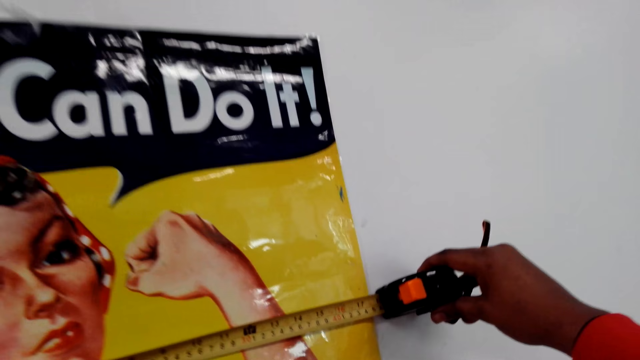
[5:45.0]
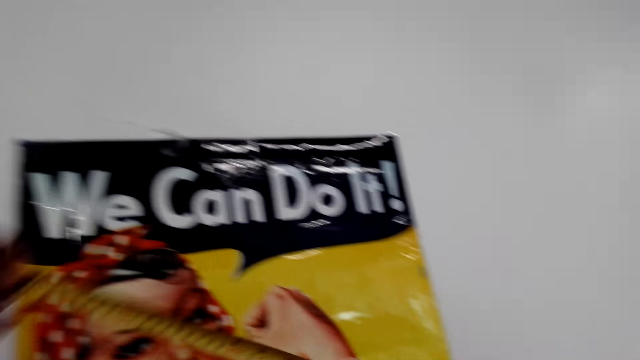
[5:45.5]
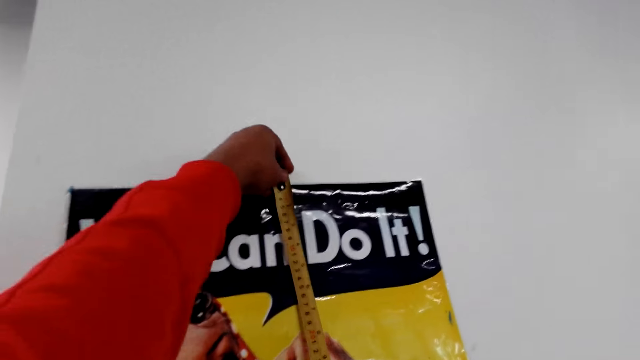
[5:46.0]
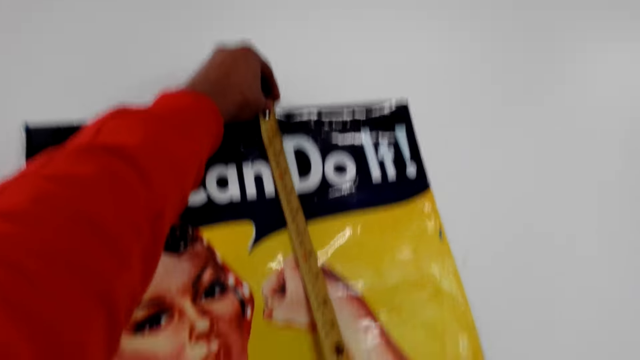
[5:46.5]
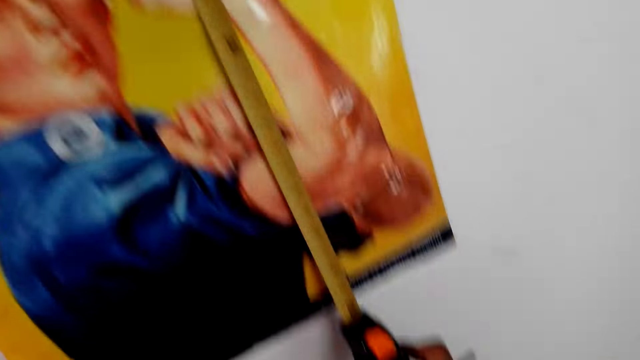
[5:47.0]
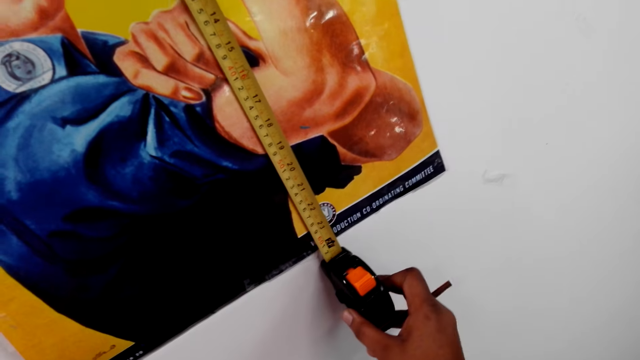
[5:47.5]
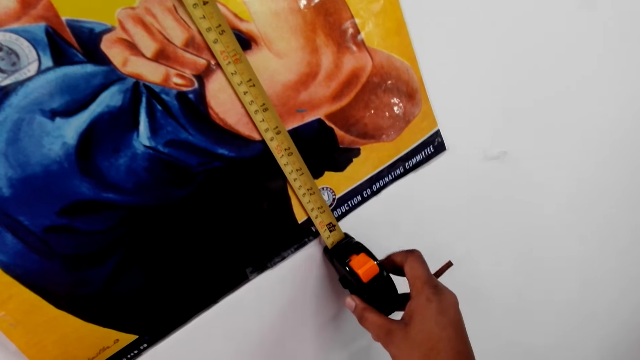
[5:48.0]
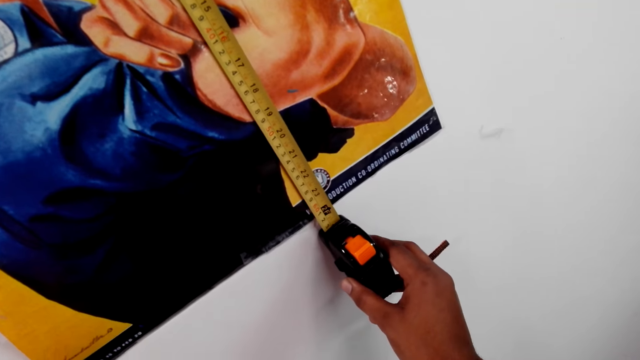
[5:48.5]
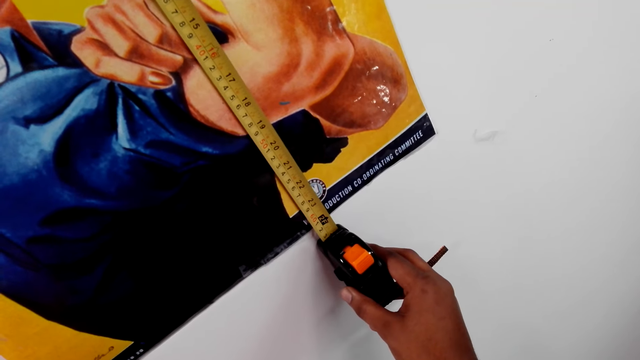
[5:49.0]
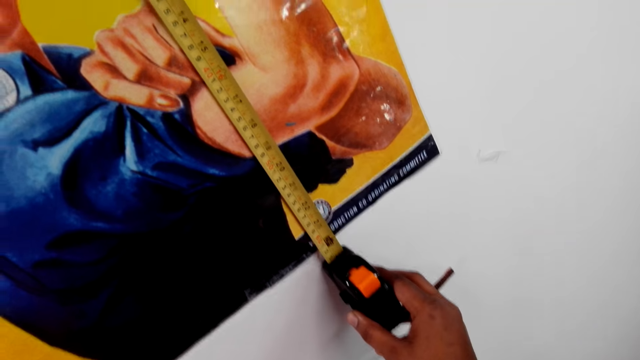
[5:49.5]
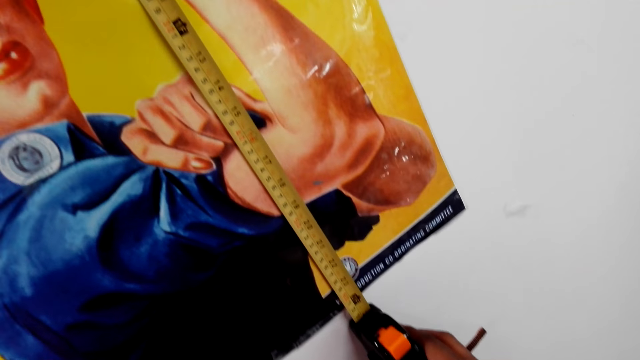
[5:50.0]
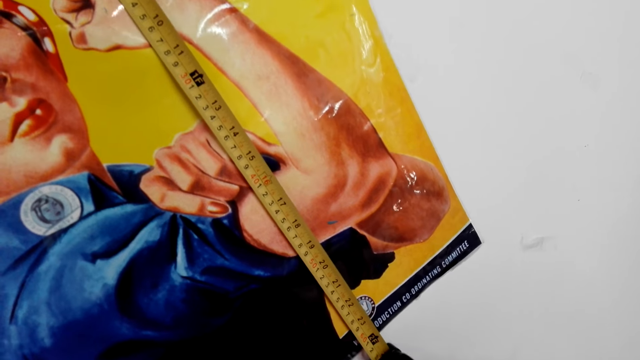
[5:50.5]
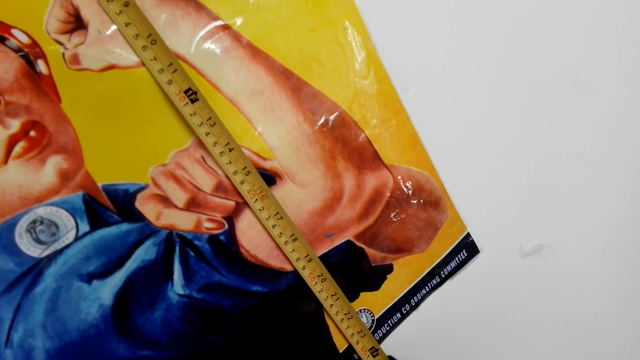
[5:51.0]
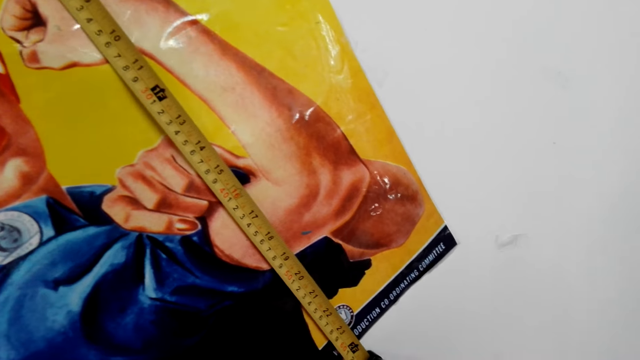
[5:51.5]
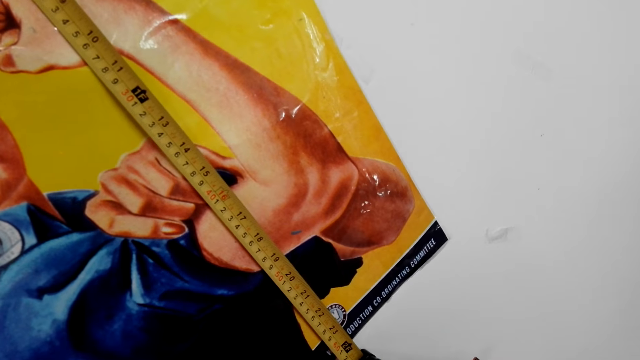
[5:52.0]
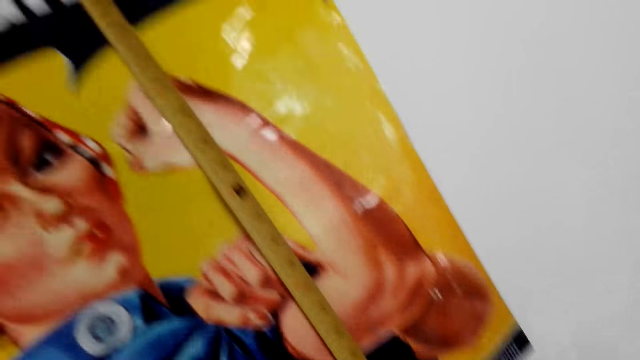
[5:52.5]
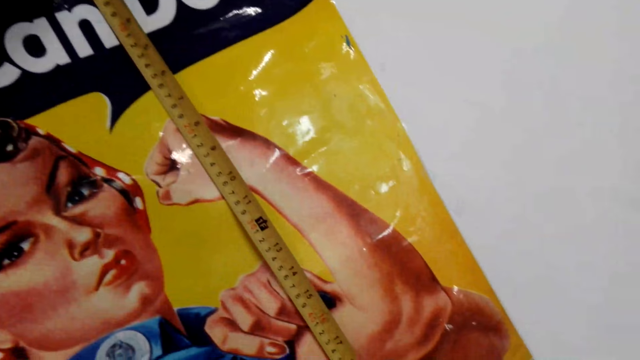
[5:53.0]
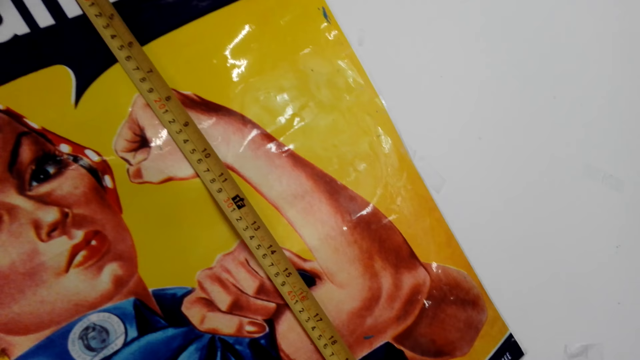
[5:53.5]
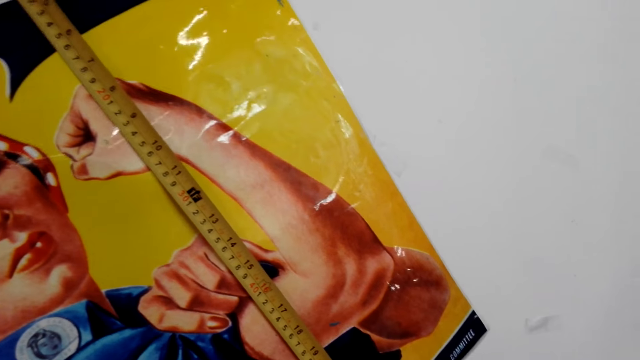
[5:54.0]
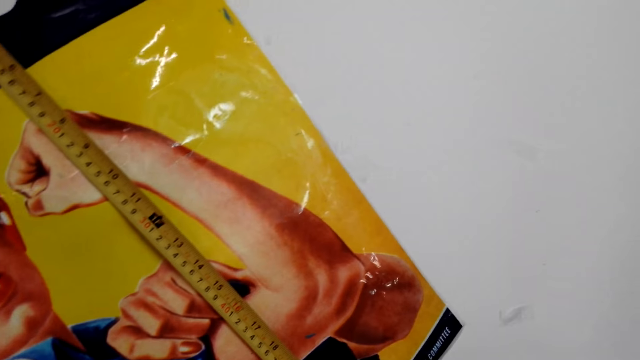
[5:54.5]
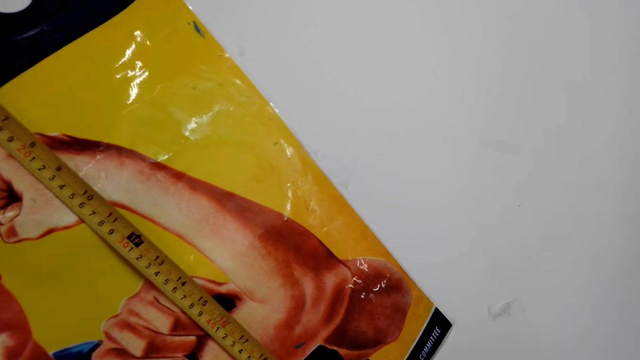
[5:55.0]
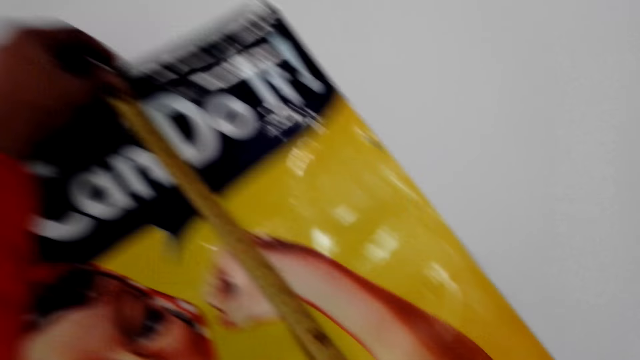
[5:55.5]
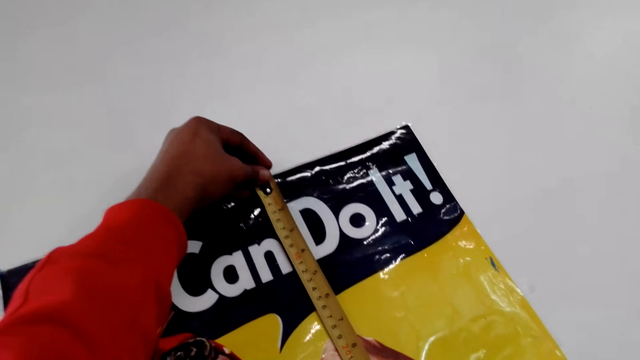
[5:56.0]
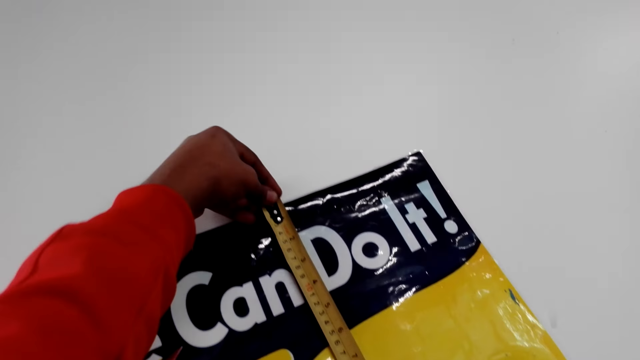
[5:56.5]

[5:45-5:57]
The camera wearer moves the tape measure on the picture. They measure the picture on the wall with the tape measure.

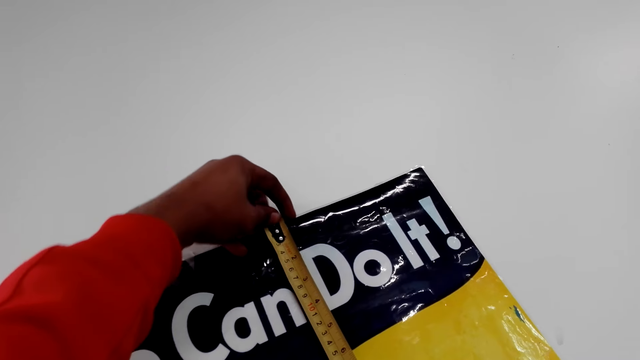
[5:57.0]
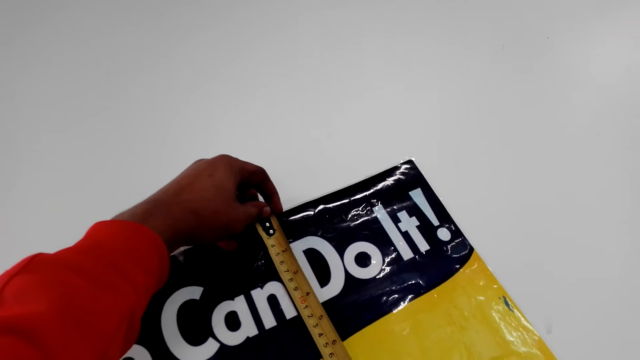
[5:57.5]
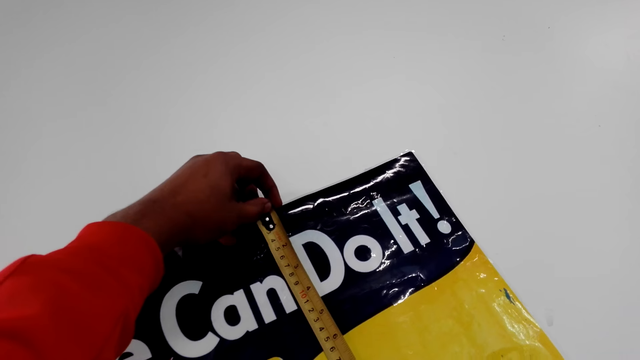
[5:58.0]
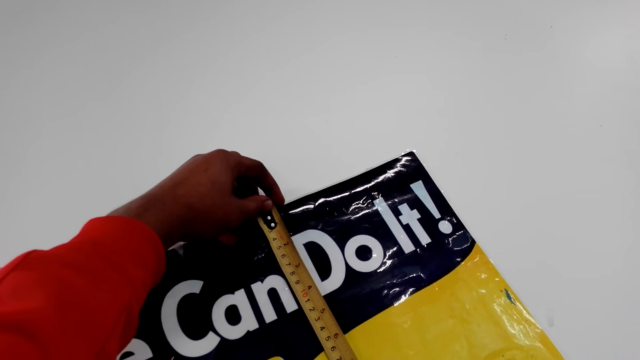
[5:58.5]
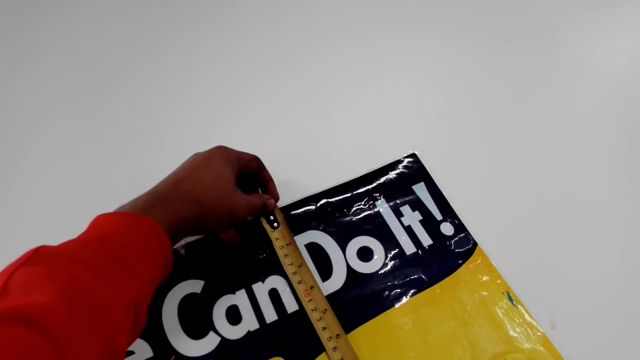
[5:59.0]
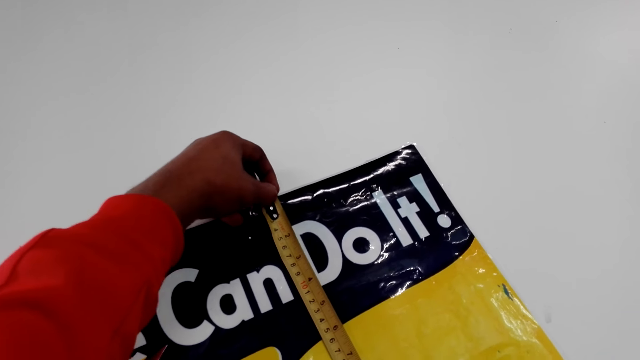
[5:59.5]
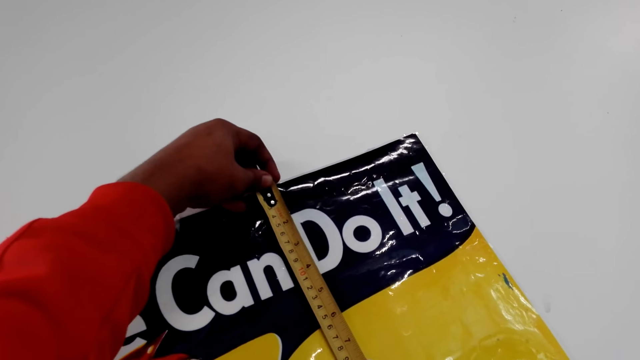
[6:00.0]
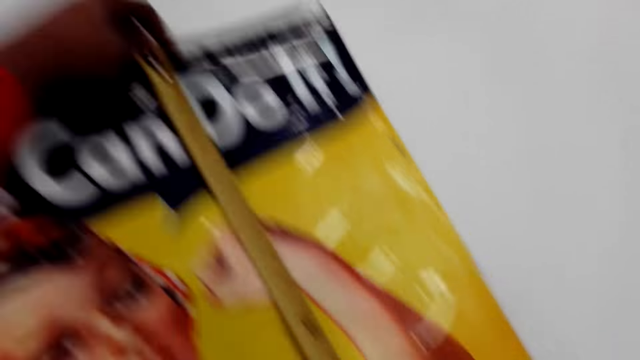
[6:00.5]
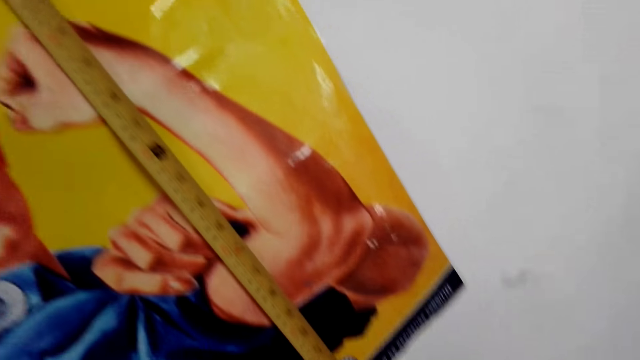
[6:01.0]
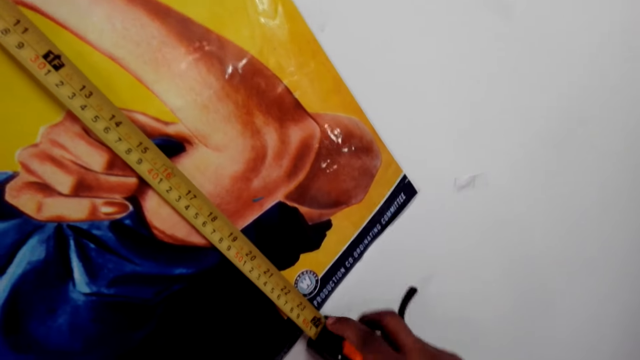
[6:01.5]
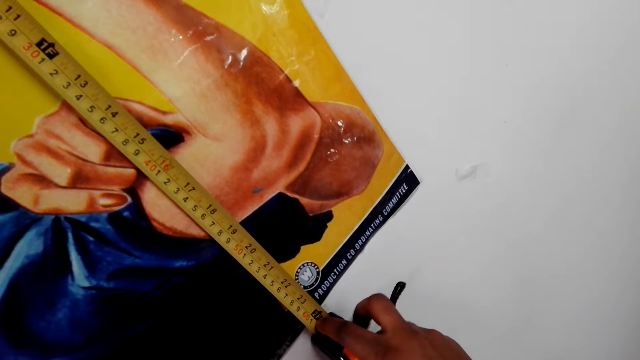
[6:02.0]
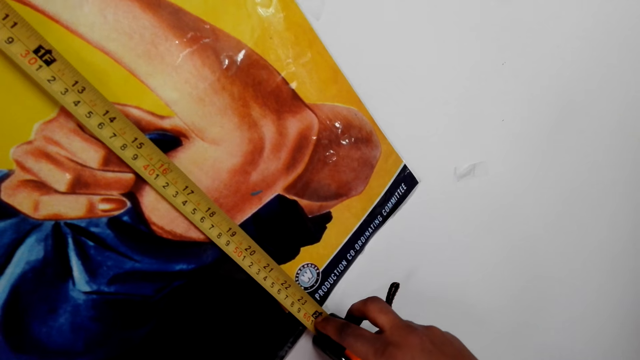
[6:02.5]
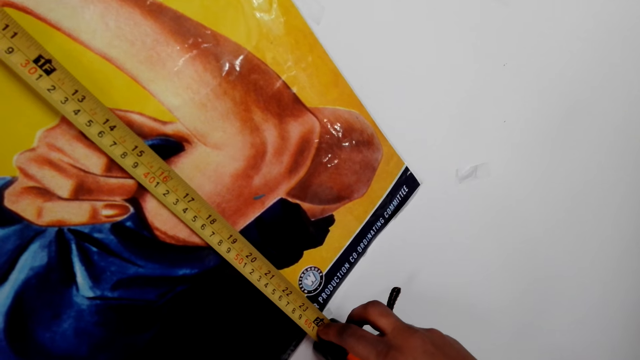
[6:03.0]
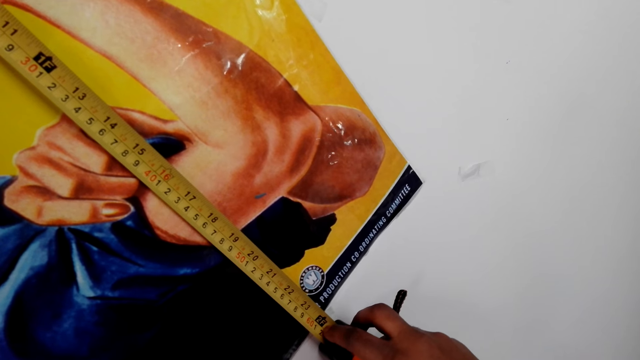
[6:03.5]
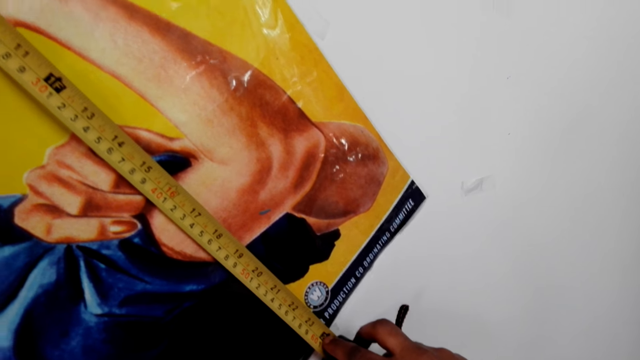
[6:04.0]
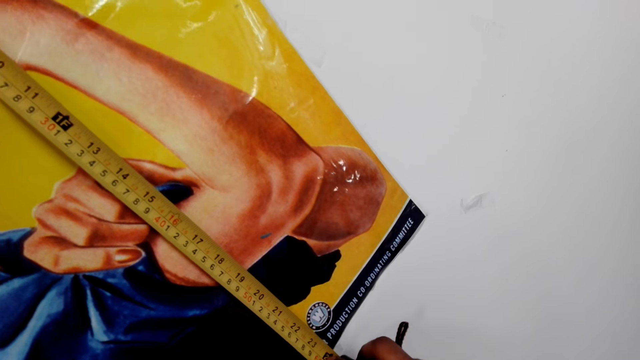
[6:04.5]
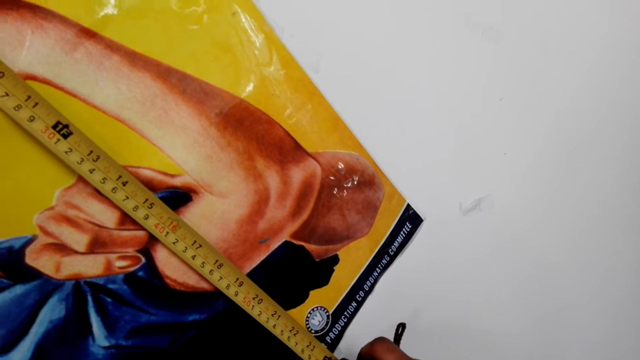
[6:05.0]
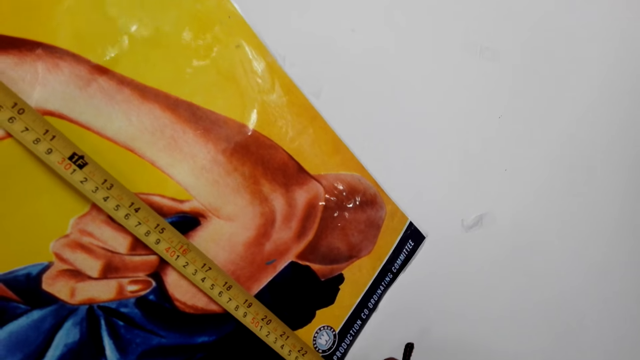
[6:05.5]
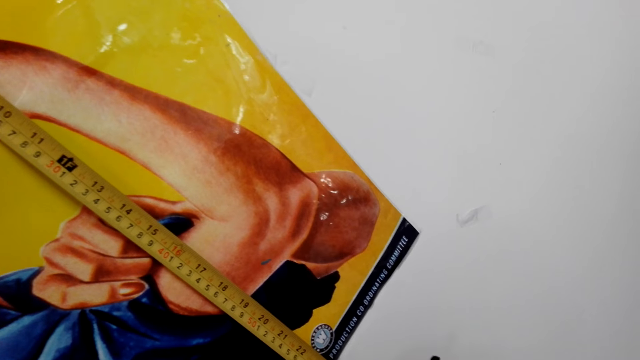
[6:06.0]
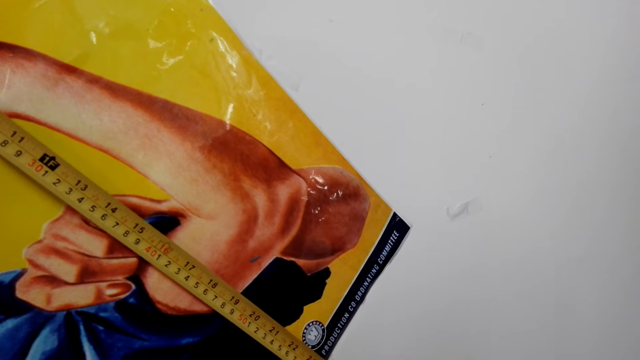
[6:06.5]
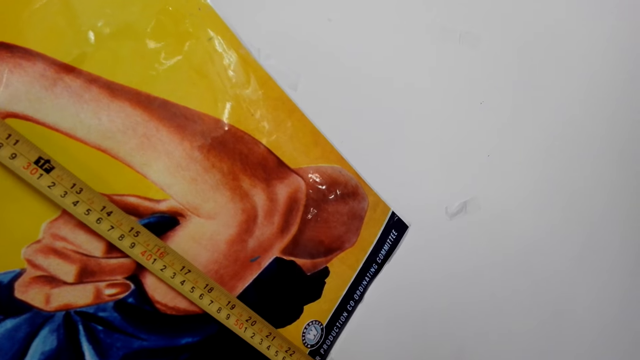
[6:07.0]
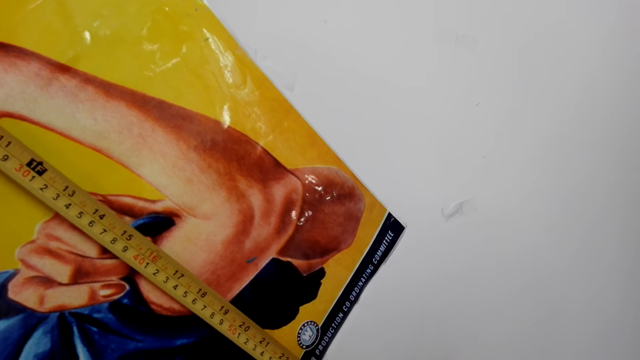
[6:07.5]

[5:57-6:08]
The camera wearer moves the hand.
